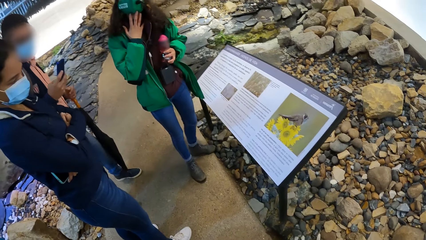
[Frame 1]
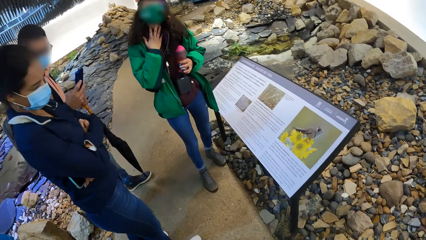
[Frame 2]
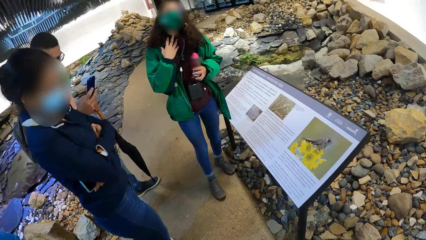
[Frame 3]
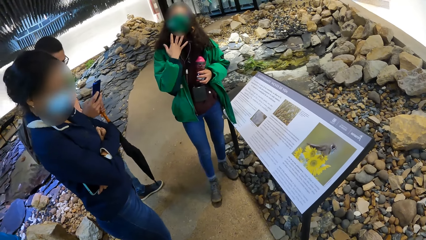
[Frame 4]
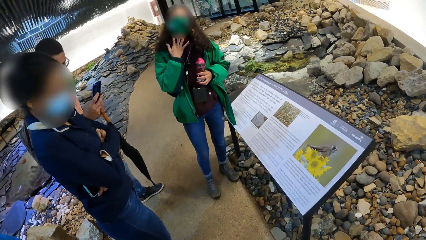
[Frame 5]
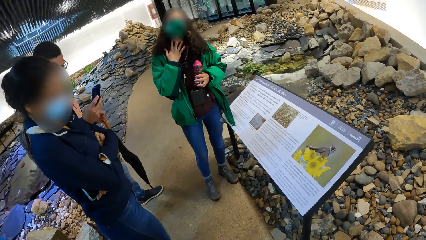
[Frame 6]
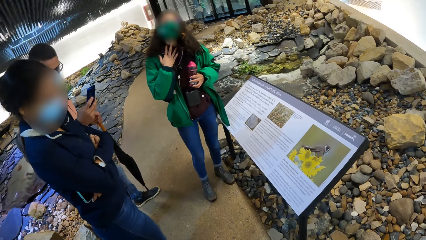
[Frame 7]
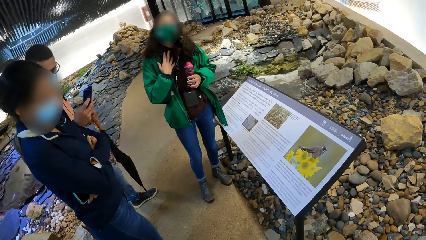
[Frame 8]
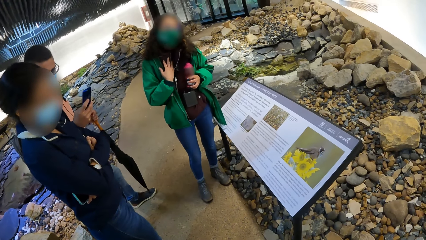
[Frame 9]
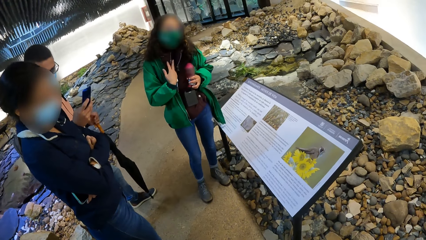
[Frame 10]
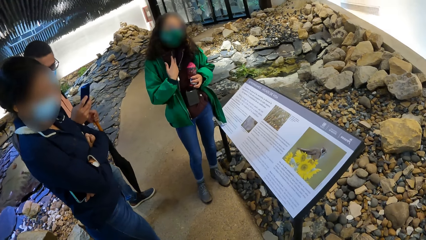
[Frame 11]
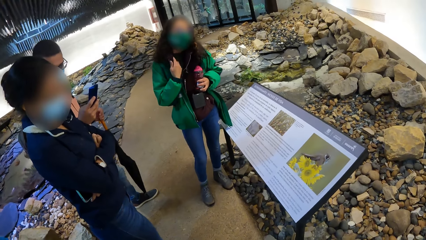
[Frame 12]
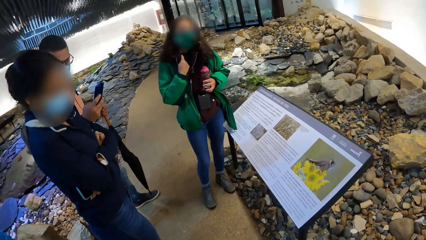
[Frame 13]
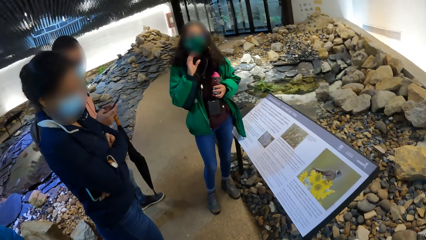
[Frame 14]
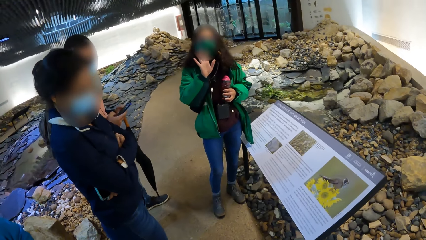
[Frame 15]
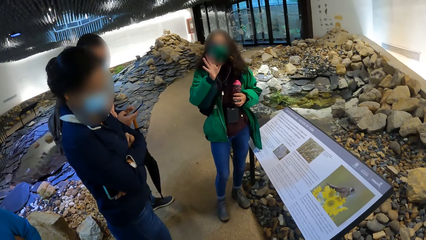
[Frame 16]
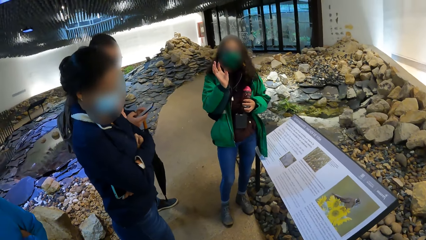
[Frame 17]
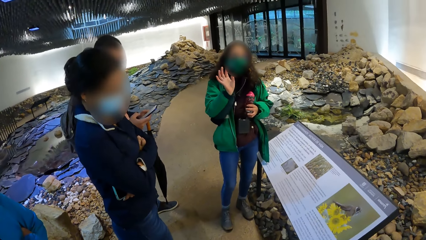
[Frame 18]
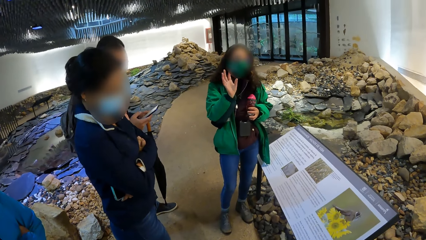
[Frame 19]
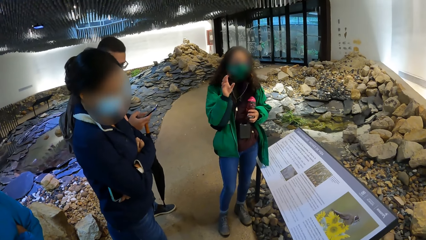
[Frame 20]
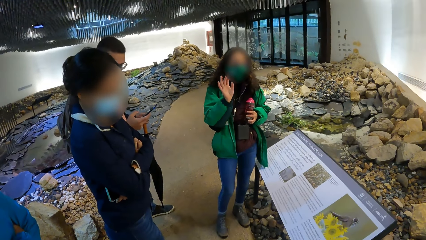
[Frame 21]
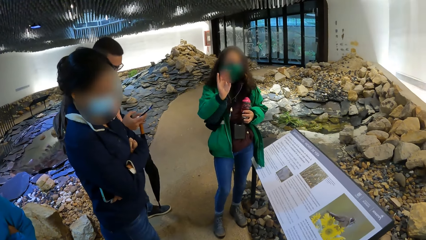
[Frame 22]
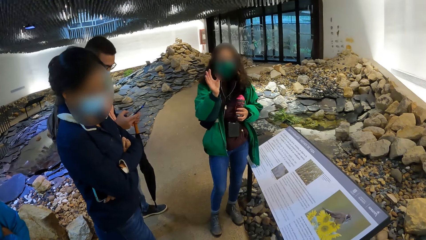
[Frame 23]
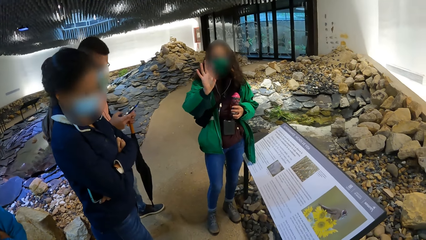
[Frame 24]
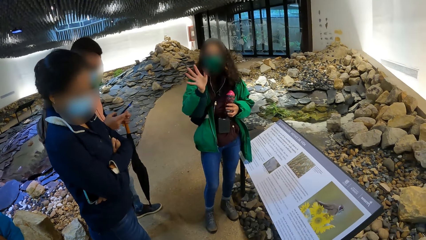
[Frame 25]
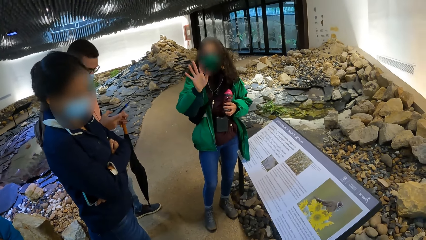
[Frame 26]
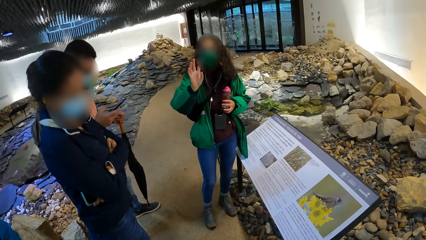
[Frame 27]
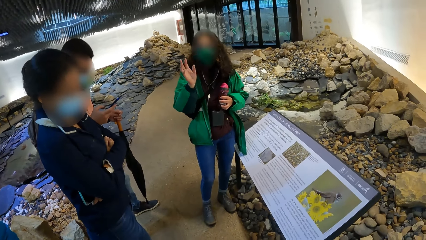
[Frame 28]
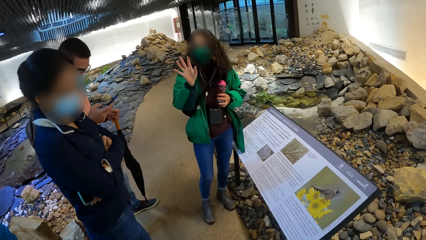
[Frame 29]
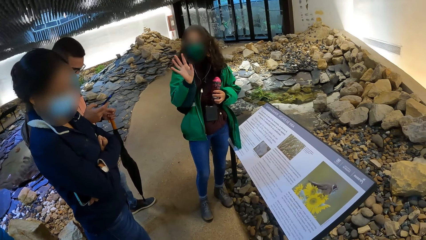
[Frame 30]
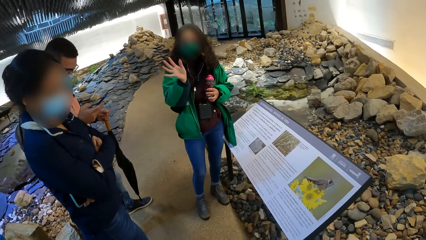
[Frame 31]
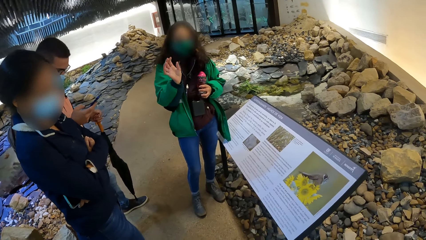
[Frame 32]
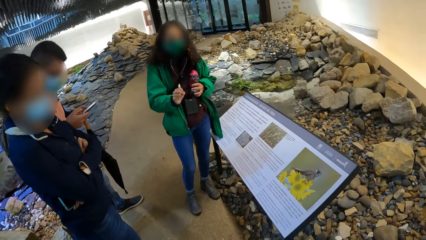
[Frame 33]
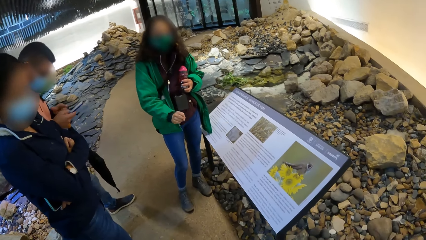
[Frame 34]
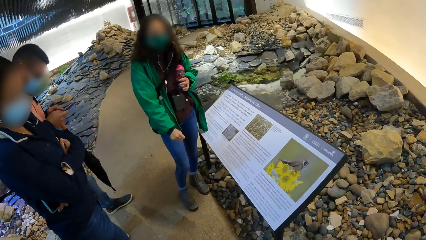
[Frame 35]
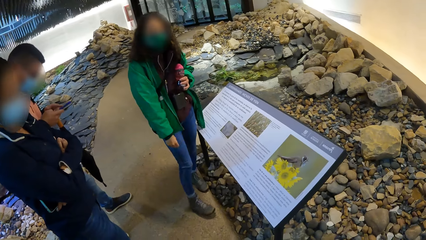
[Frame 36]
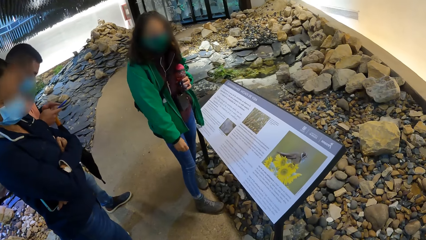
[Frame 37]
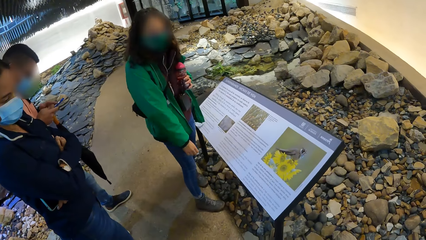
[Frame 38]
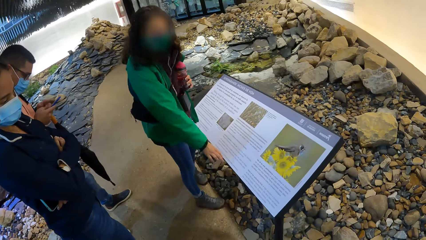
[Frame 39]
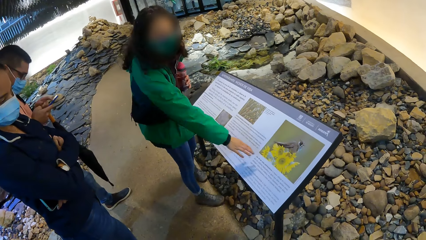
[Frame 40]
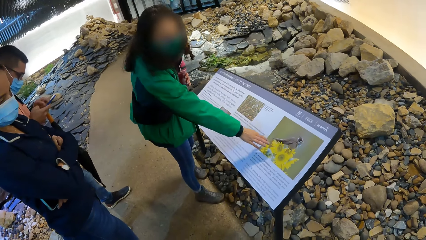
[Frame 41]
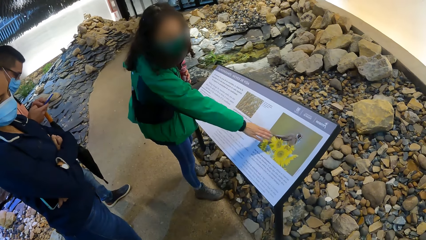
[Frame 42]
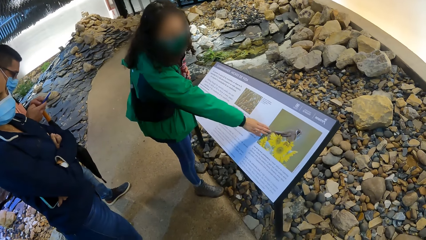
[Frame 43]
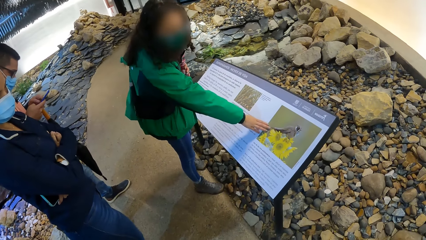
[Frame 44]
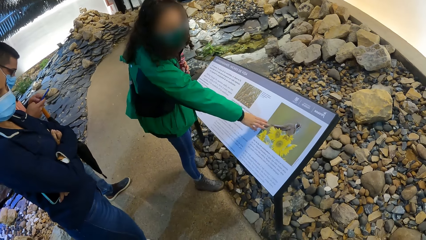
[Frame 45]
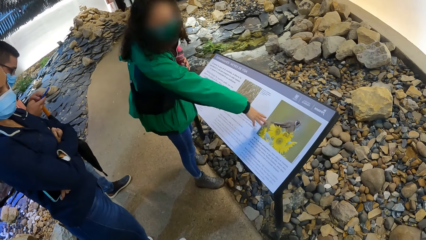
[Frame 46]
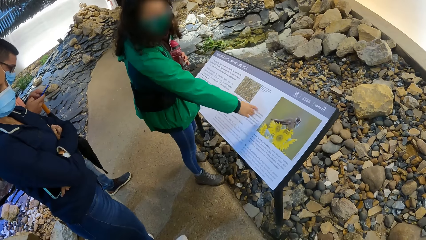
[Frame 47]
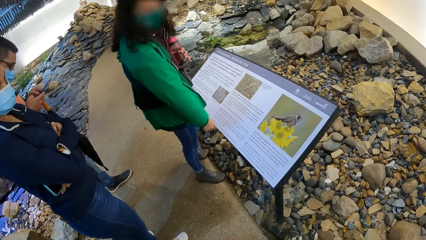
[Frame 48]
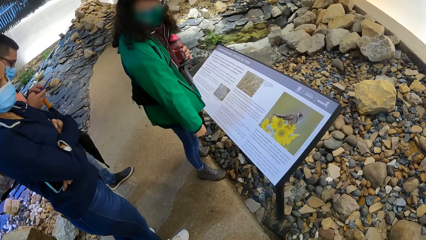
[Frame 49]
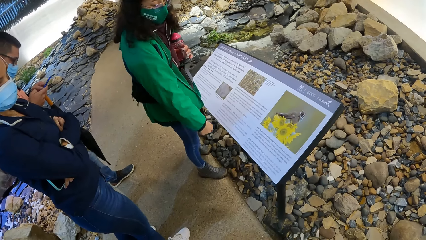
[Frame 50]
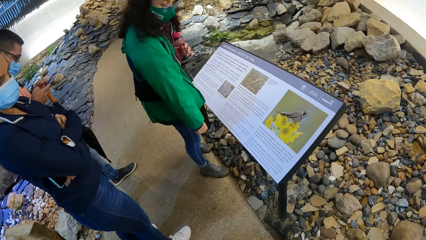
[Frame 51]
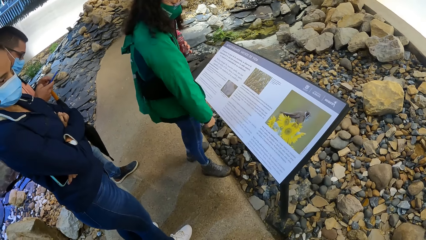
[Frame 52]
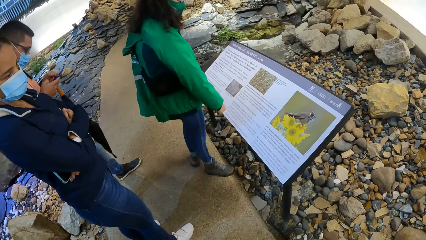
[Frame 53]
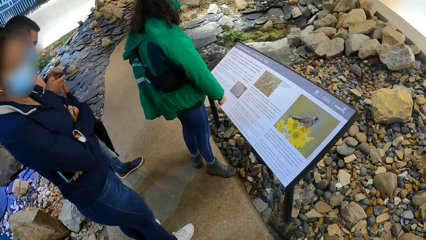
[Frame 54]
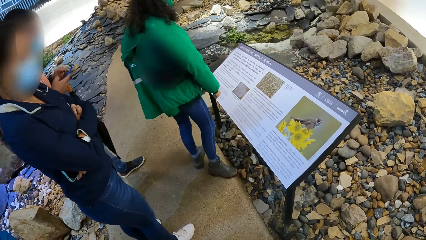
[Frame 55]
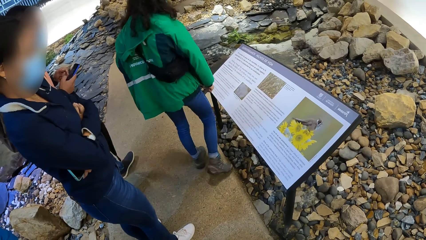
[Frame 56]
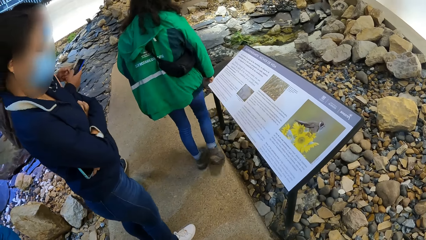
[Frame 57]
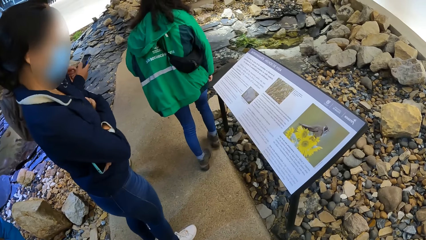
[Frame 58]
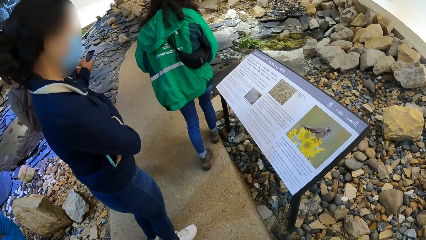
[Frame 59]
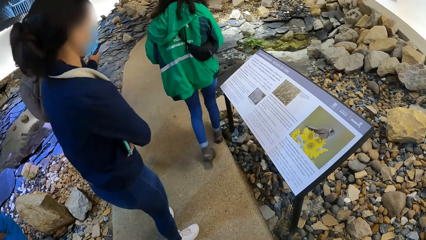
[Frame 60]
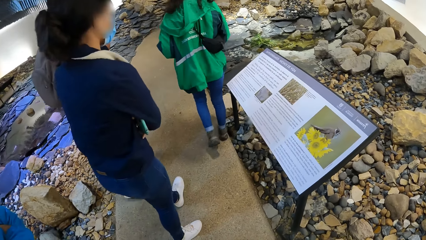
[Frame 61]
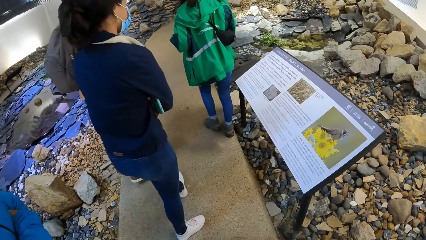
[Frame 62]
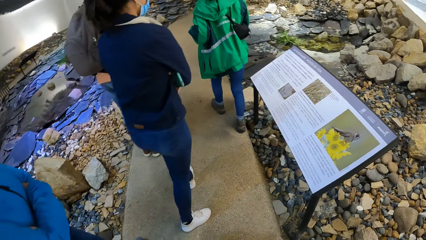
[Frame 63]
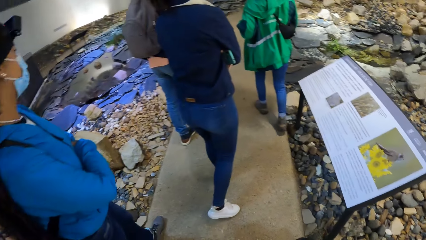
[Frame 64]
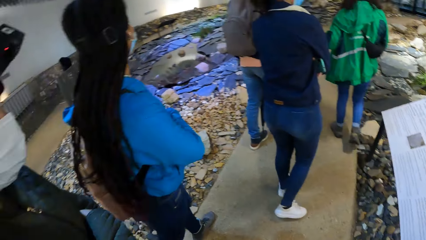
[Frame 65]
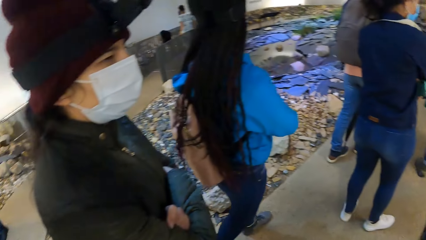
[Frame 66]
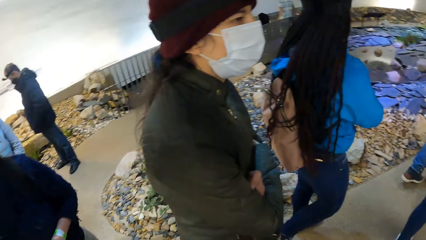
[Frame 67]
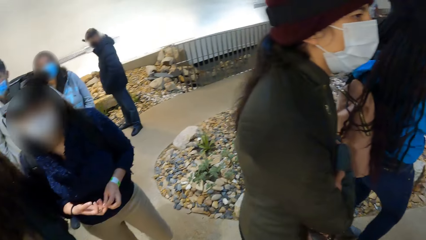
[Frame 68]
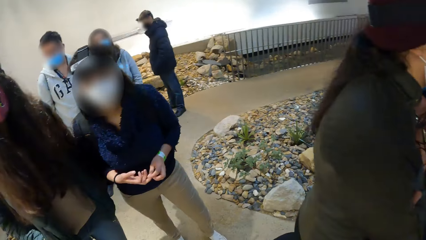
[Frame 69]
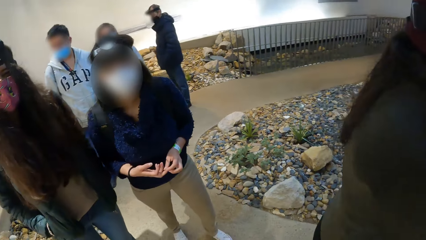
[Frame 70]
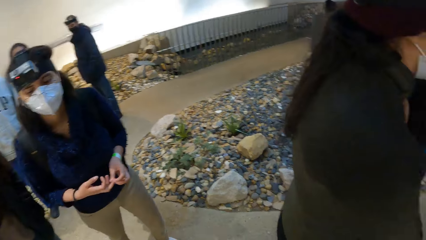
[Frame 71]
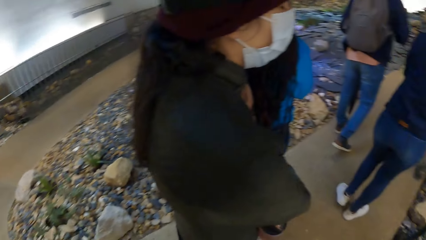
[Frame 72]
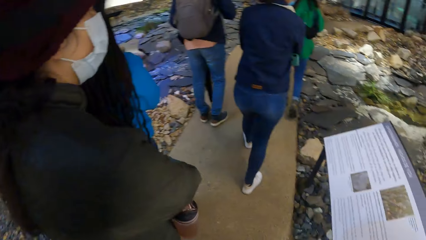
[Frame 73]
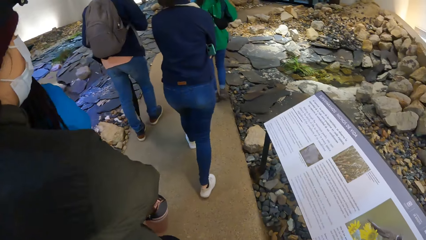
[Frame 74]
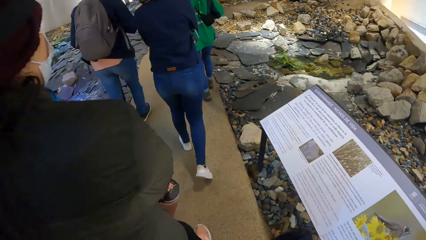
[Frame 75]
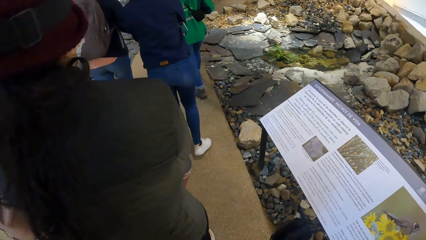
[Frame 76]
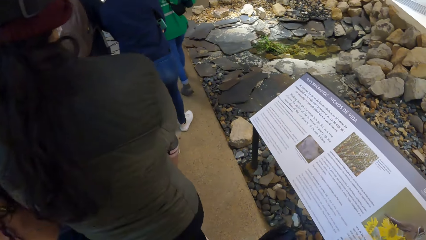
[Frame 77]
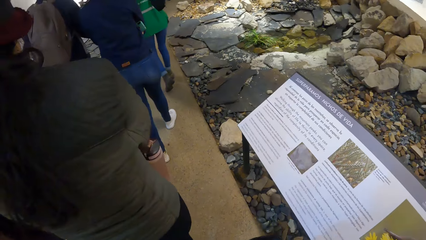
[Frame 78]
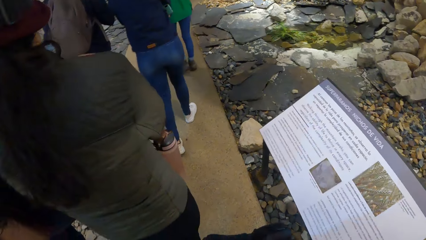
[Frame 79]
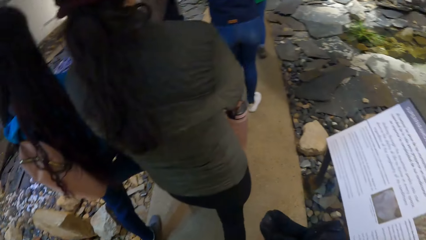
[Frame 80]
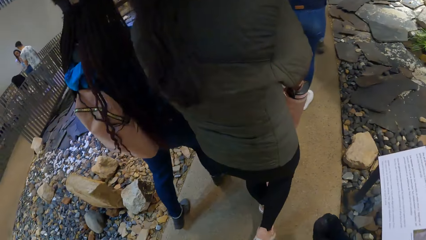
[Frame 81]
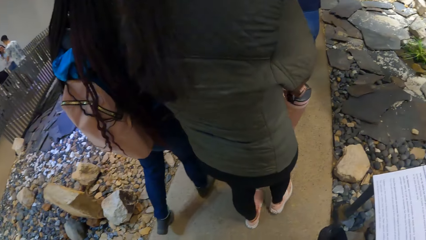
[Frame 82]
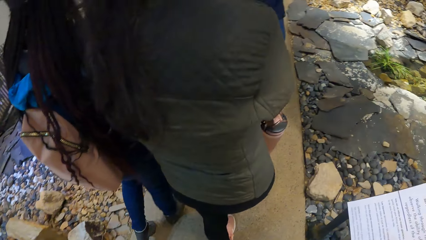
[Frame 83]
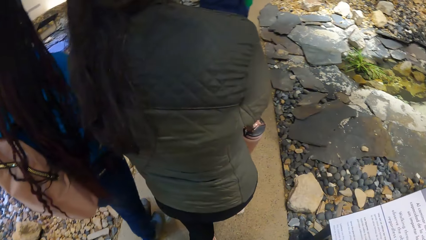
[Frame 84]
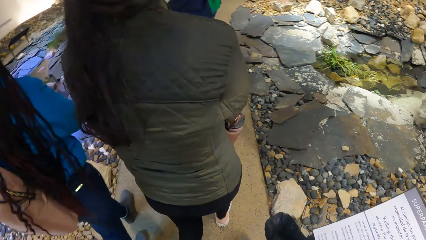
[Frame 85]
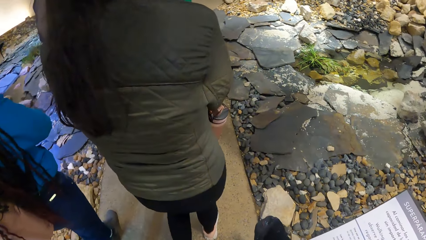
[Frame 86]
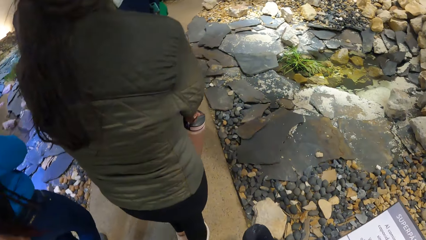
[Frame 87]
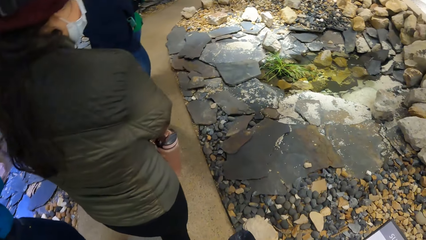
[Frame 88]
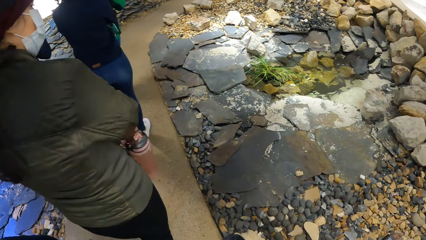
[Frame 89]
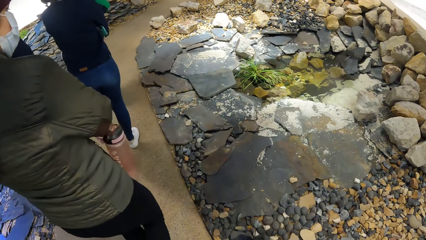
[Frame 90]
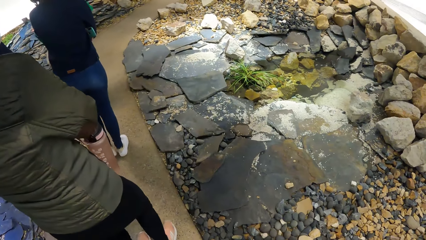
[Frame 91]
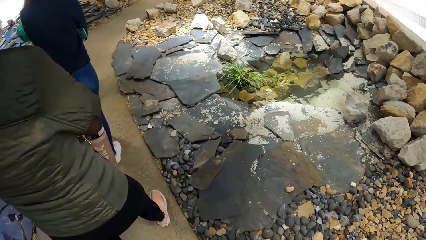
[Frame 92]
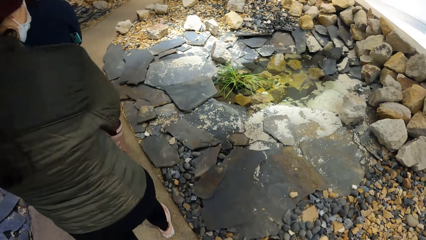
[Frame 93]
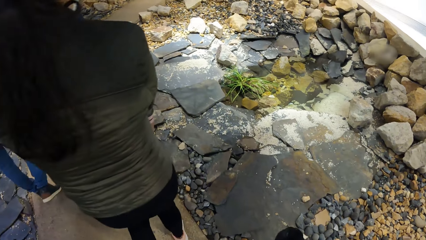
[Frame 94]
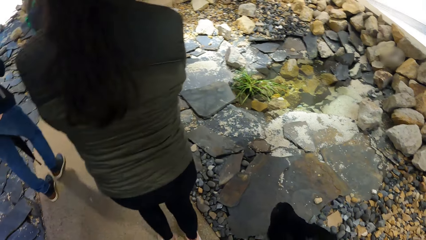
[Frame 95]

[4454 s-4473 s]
A man takes a photo with his phone in his right hand. He operates his phone with his right hand. He operates his phone with both hands. A woman touches the board with her right hand. She walks down the path away from the board. The man and three other women walk down the path away from the board. The camera wearer turns around the house. They walk down the path away from the board. They walk along the house.
